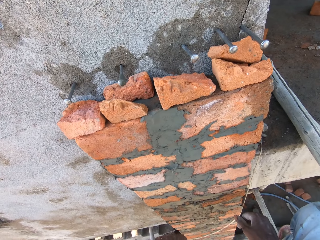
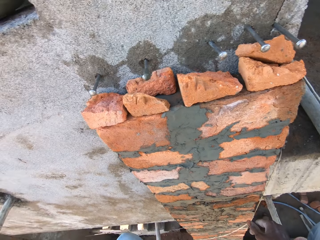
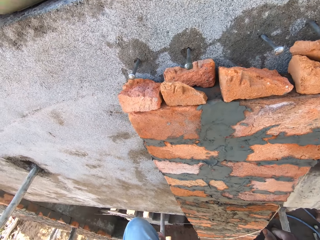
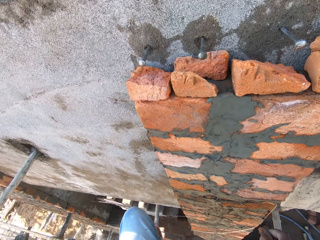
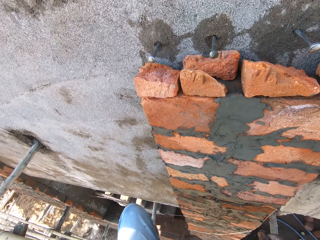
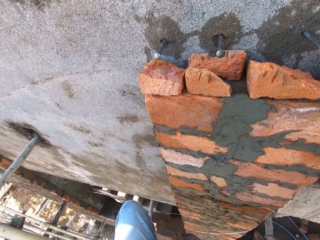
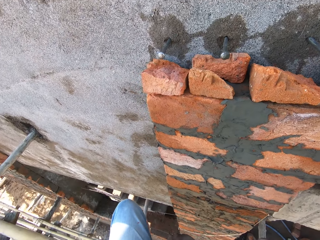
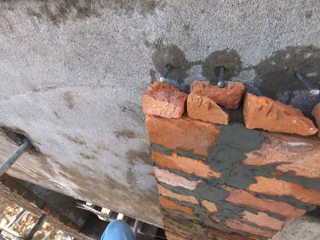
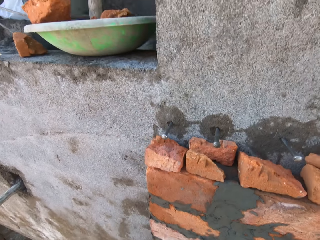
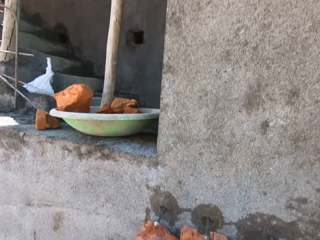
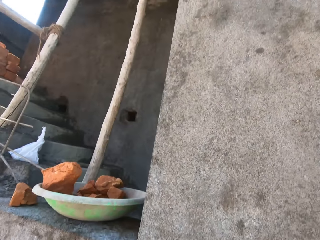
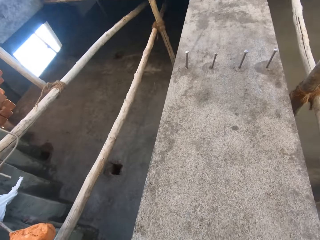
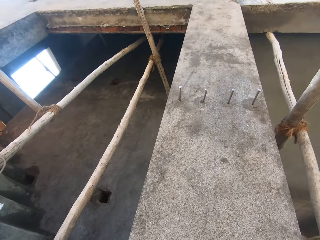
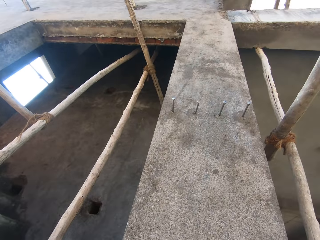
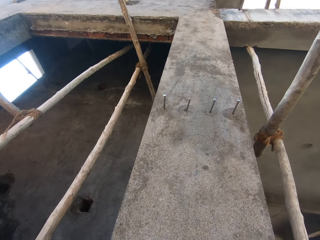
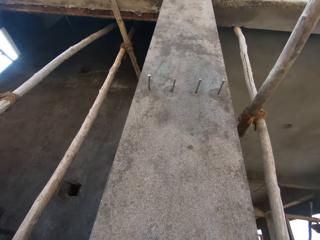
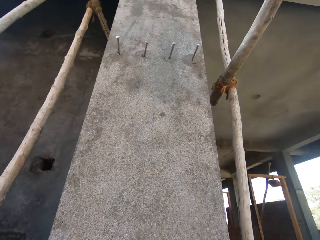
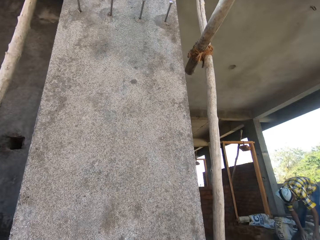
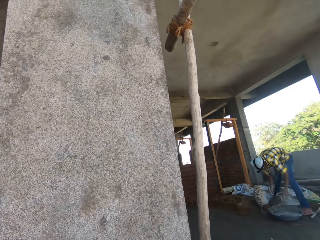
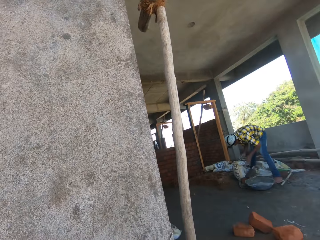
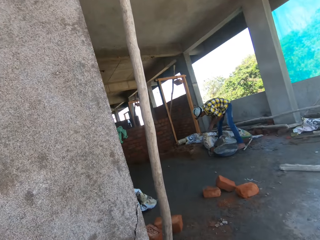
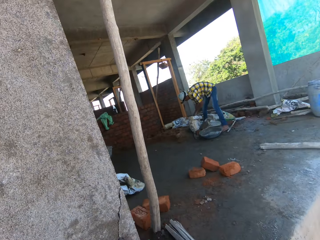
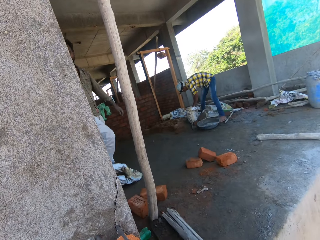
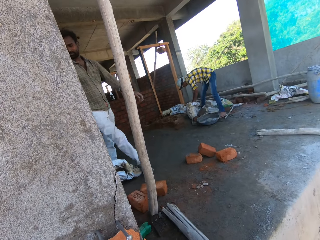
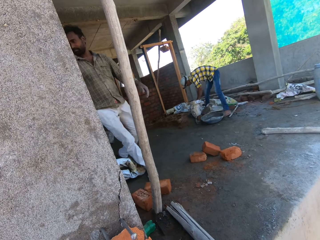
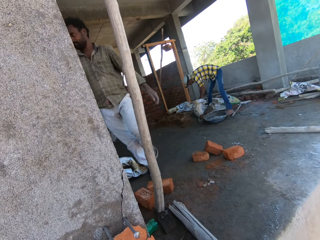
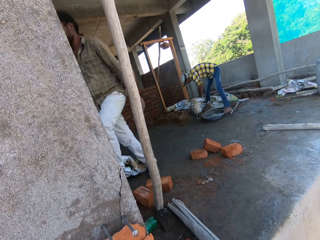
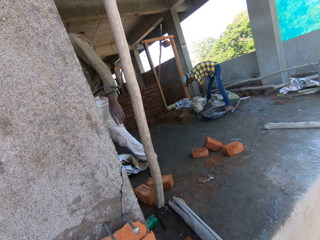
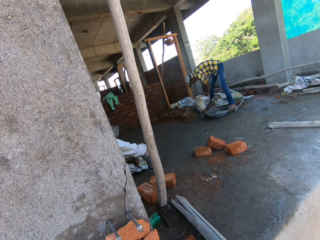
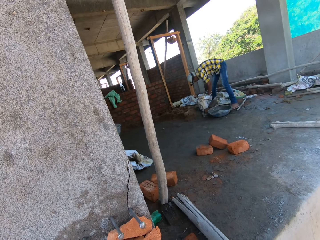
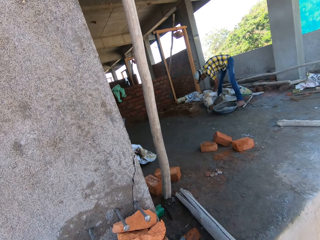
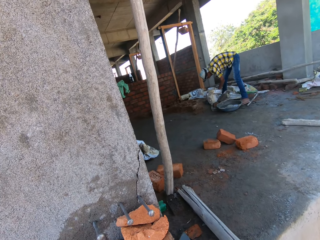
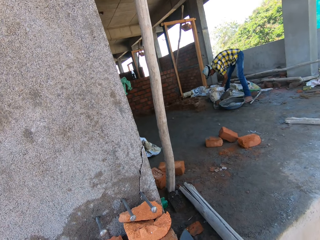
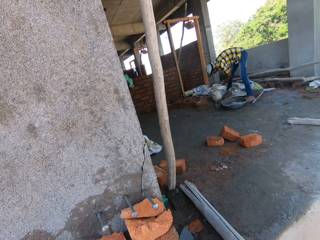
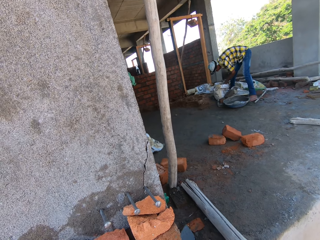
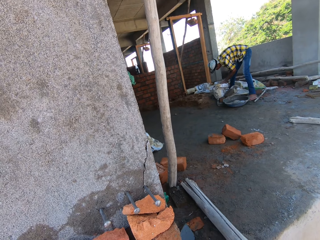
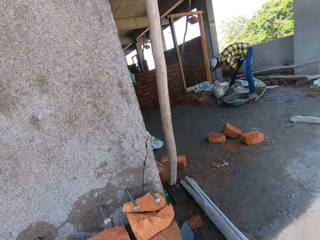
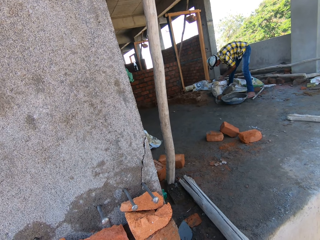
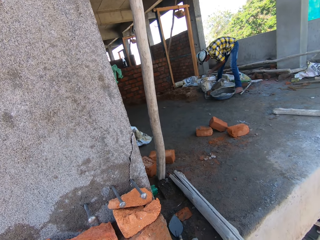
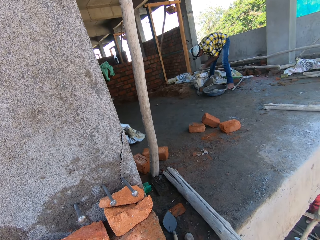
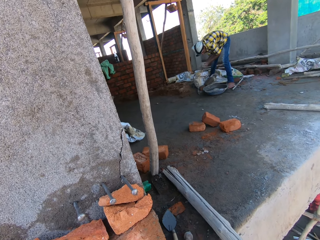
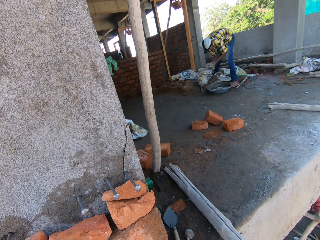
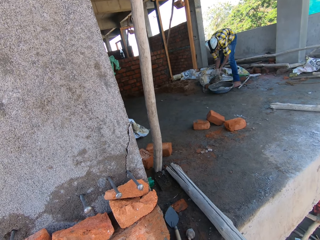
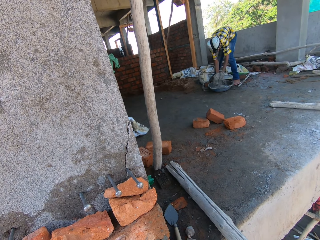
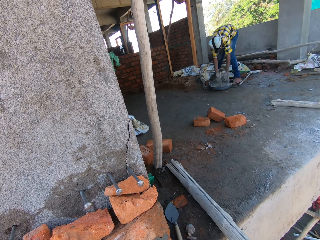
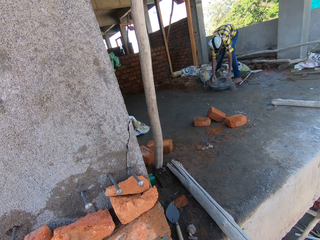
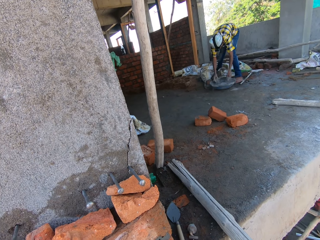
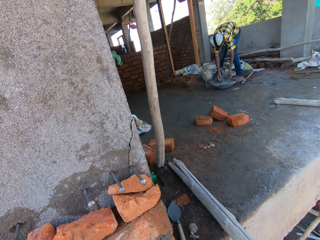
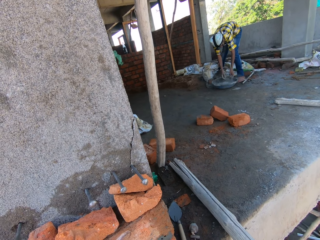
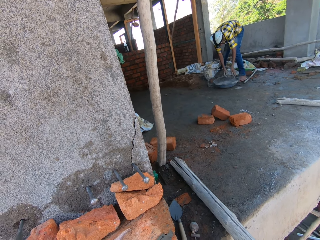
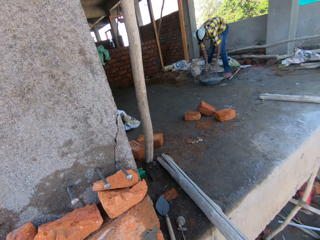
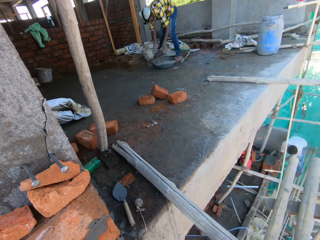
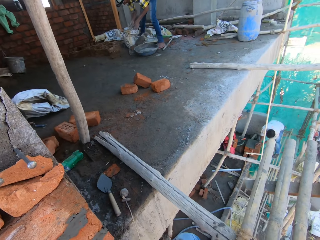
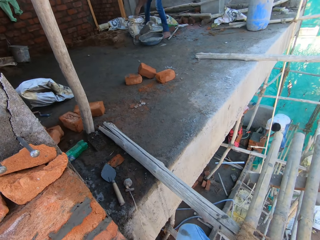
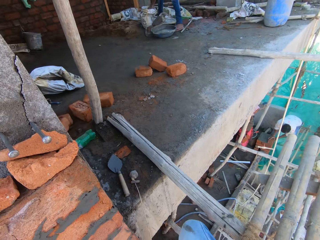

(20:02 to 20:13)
The man scoops cement from the sack bag on the concrete deck with his hands. The camera wearer looks around. The man pours the cement in his hands in the pan on the concrete deck.

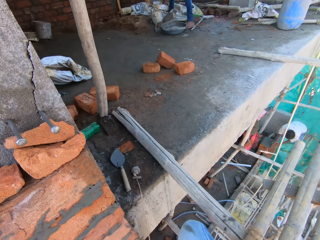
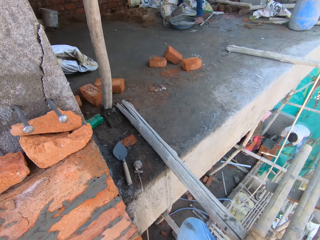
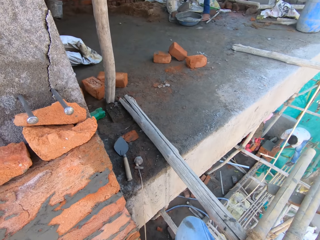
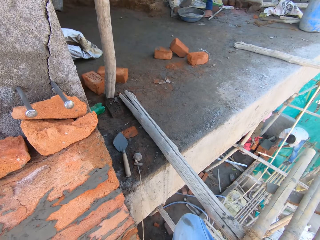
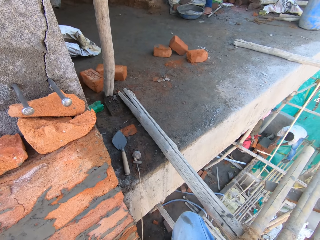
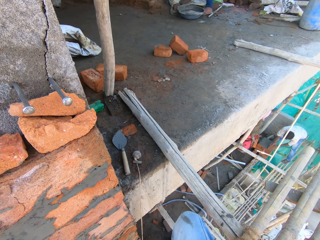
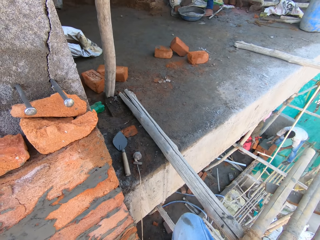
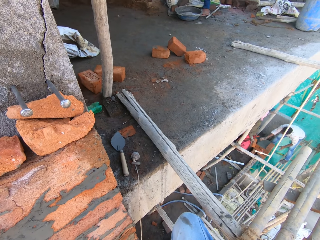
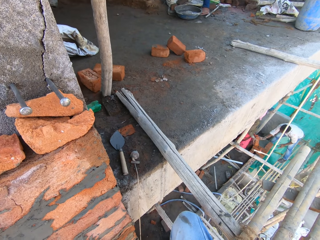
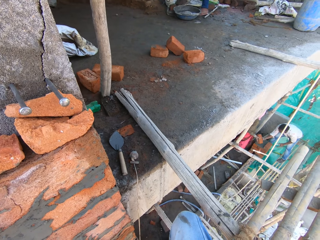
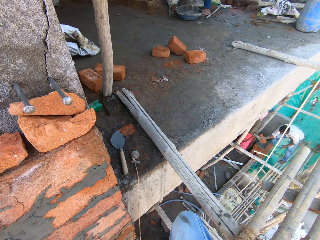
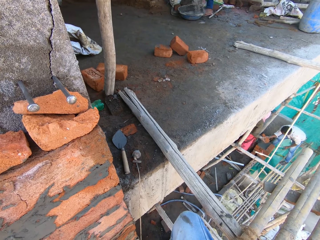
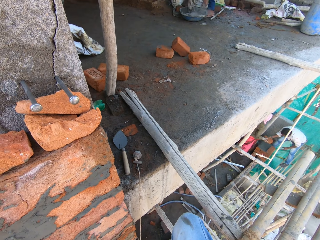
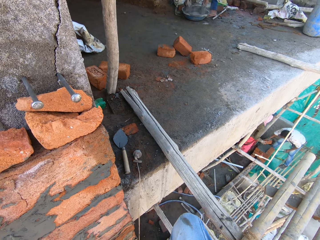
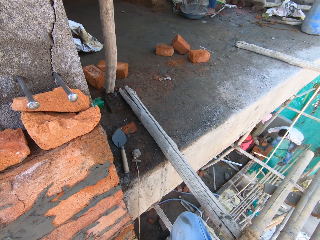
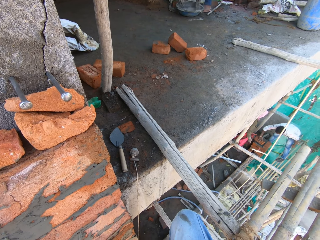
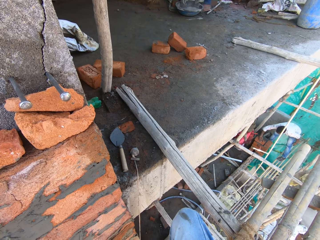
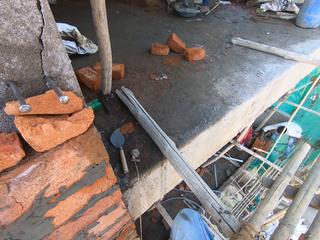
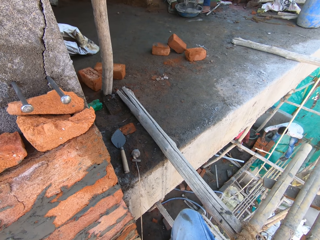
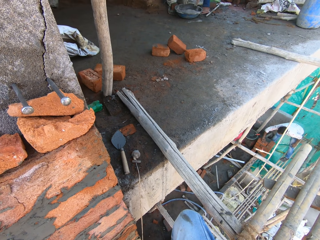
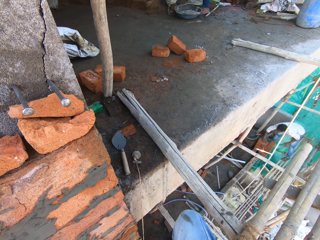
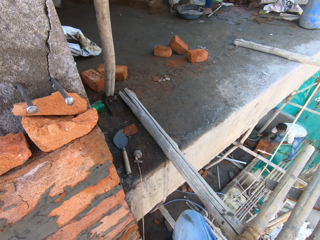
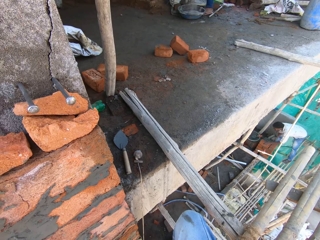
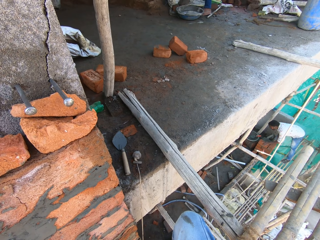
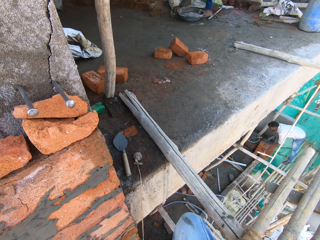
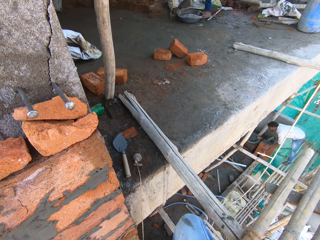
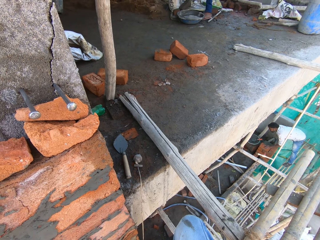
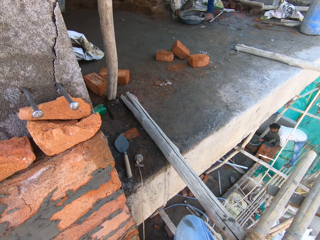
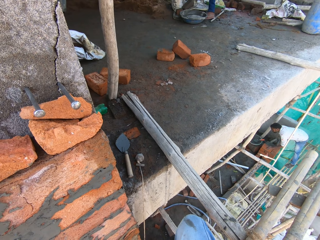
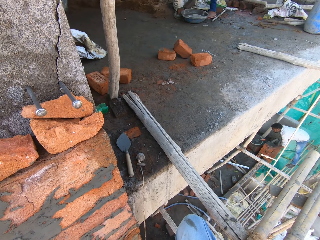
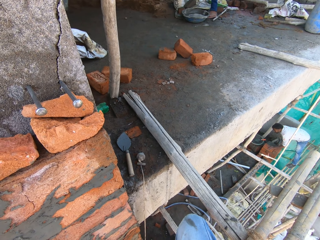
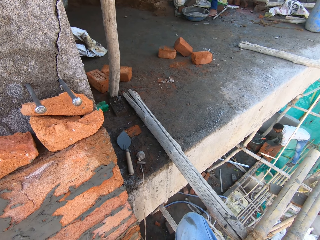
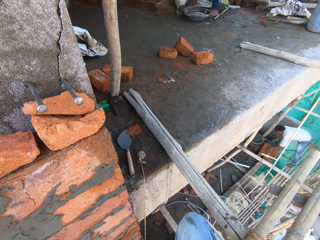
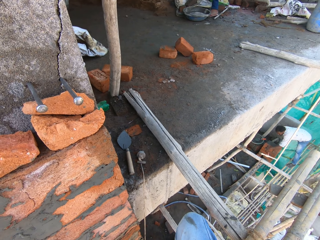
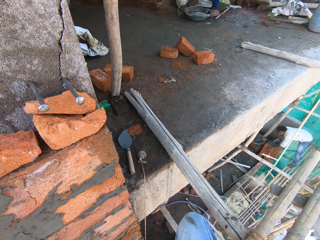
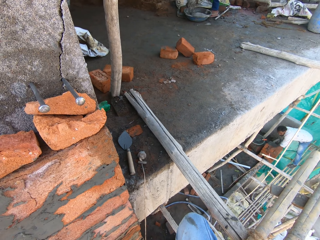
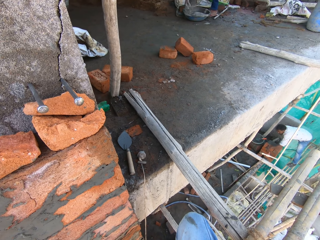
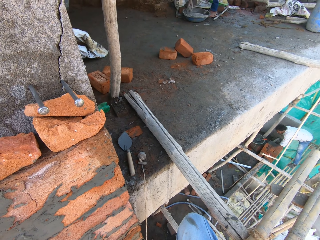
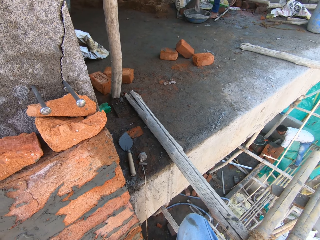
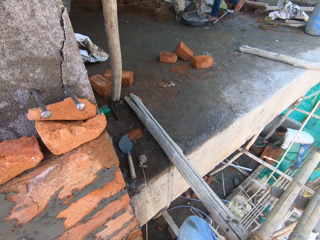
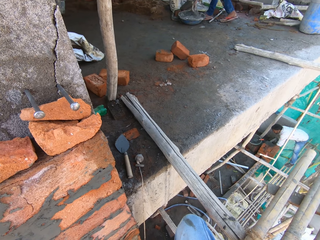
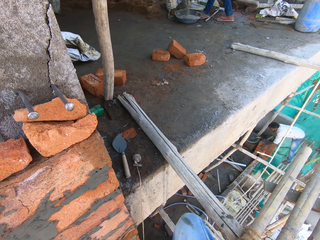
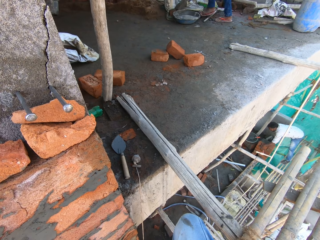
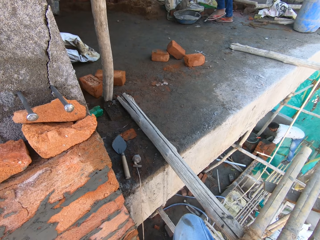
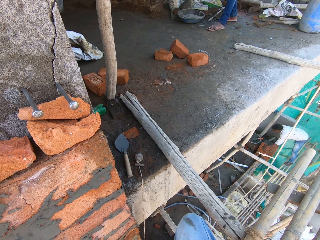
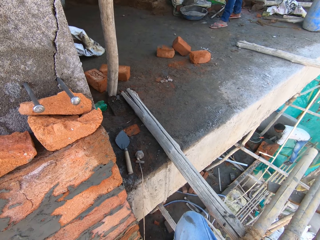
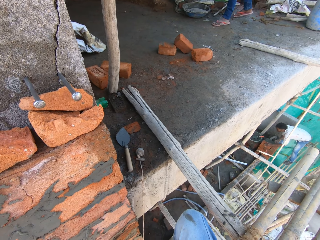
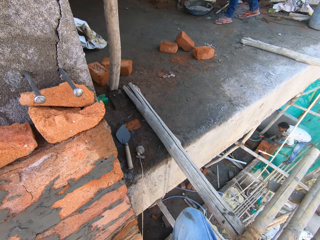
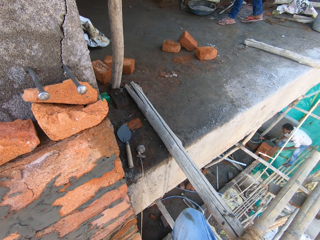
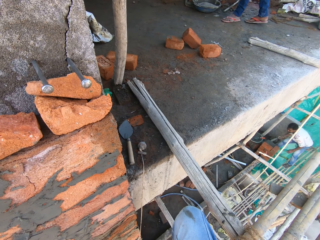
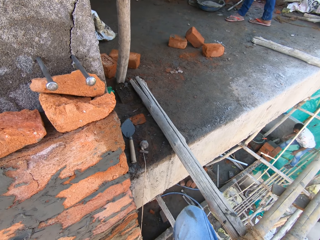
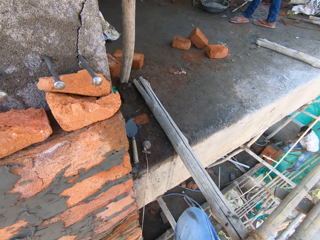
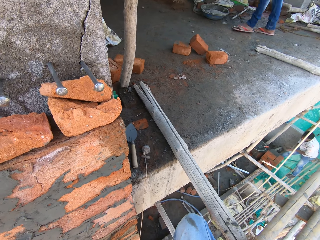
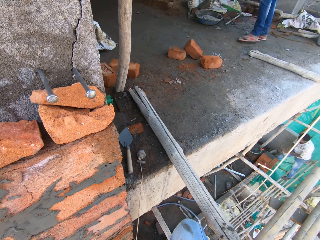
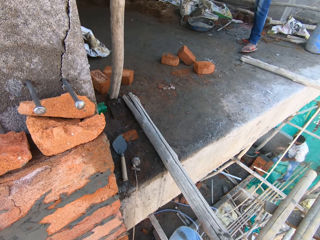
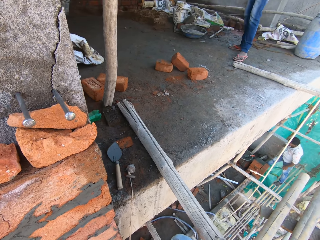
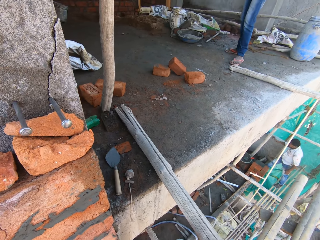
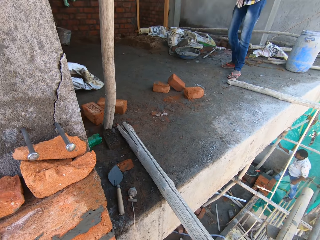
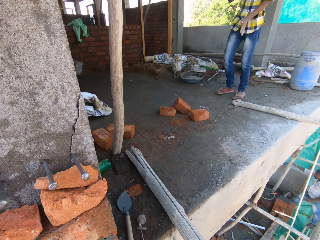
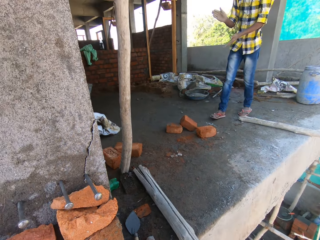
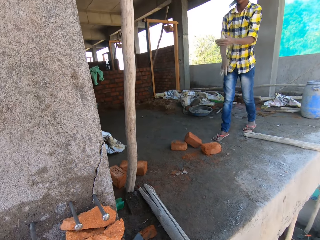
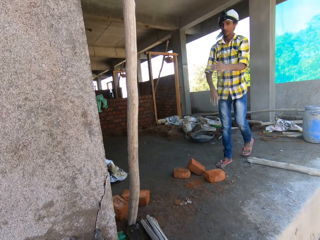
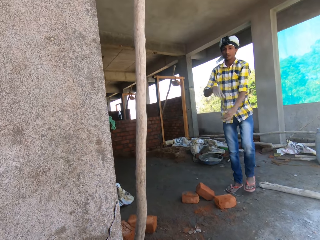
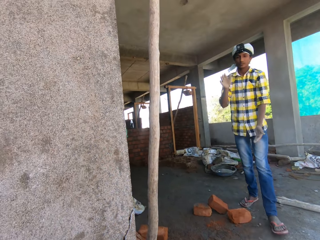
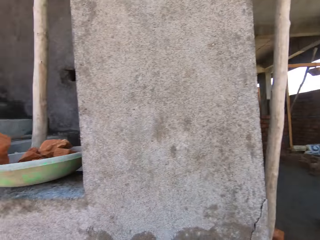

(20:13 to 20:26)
The man scoops cement from the sack bag on the concrete deck with his hands. A woman passes a brick in her right hand to another man. The first man pours the cement in his hands in the pan on the concrete deck. The other man sets the brick in his right hand on a stack of bricks. The camera wearer pours cement in his right hand into the pan on the concrete deck. The first man dusts off cement in his hands.
